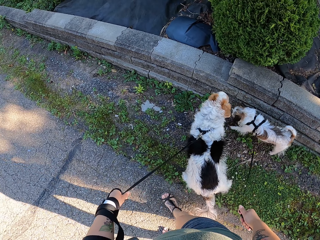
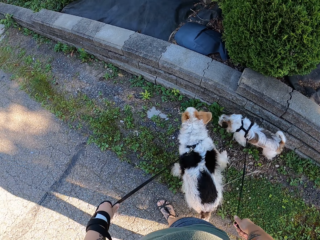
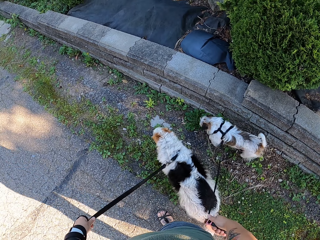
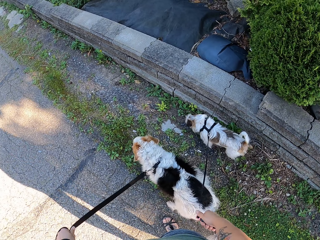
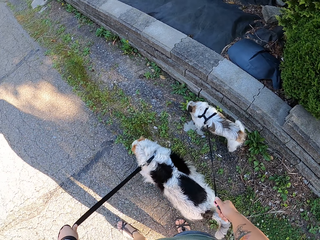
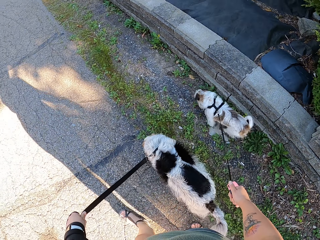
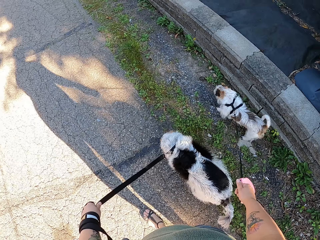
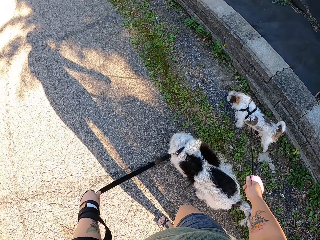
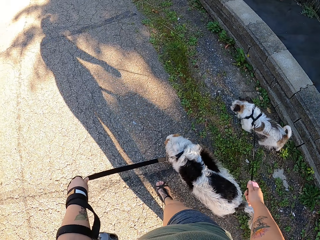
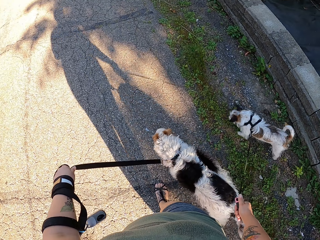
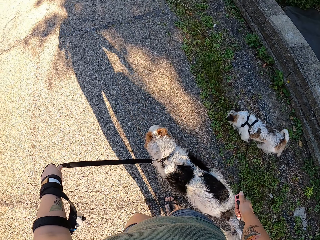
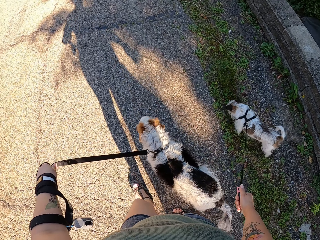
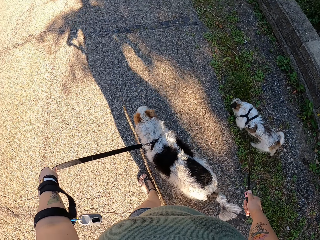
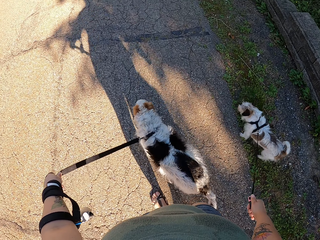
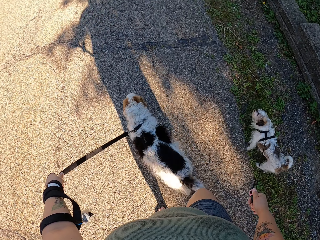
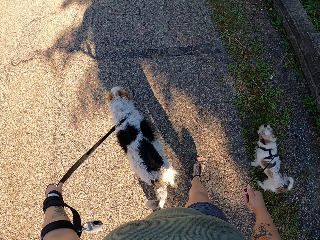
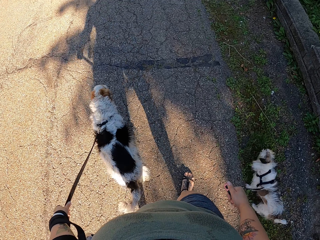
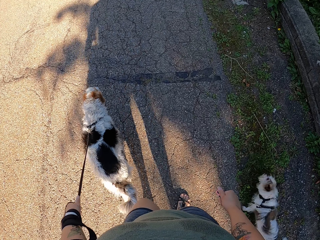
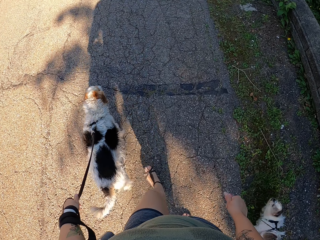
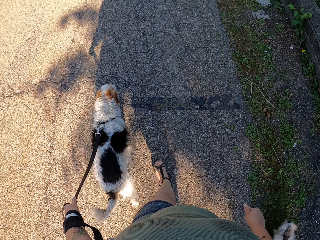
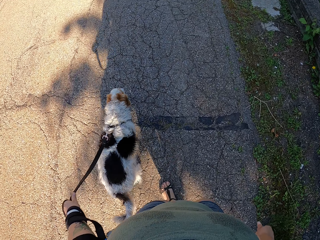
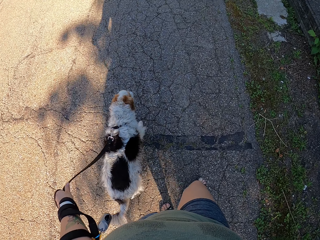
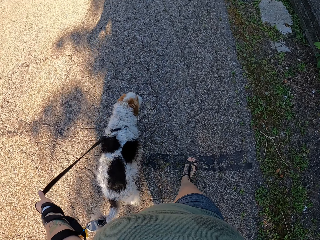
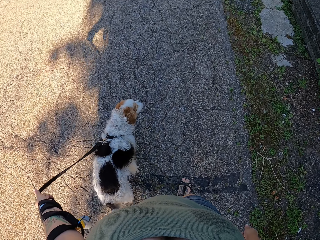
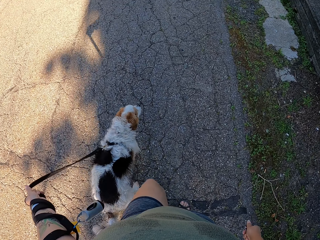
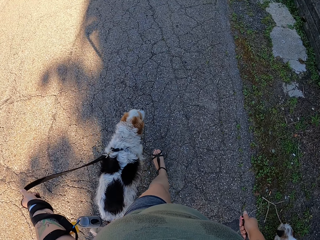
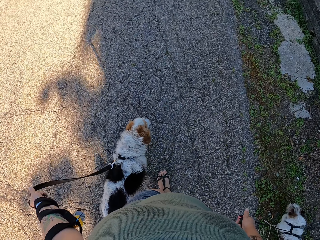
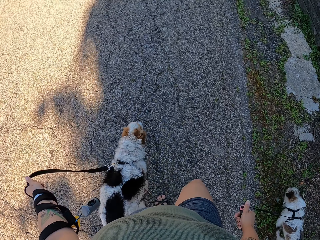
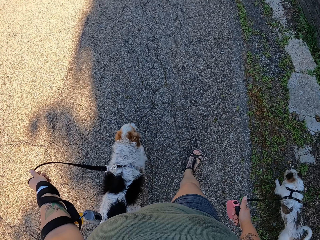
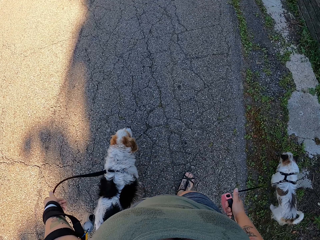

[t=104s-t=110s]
The camera wearer walks the dogs on the road.

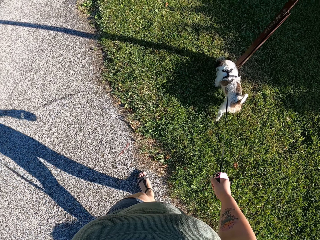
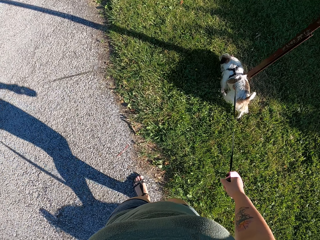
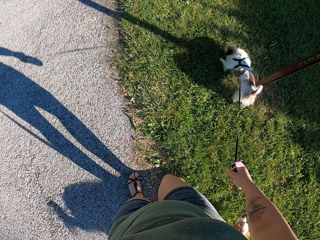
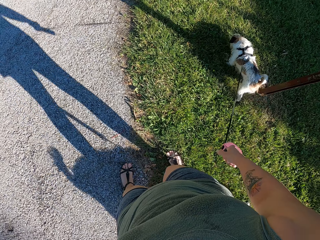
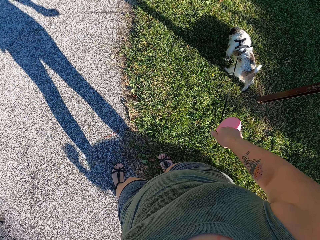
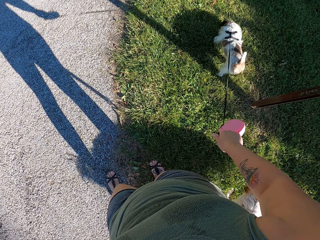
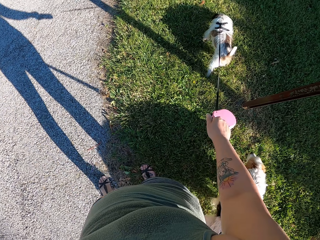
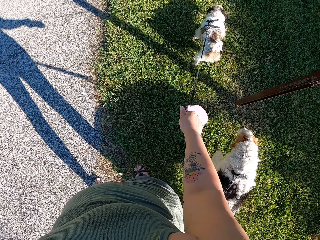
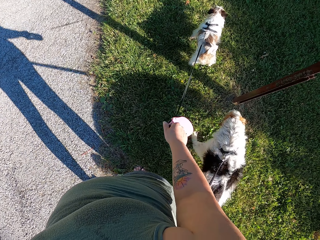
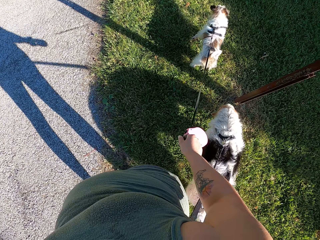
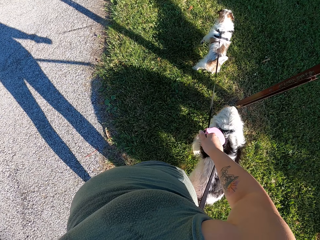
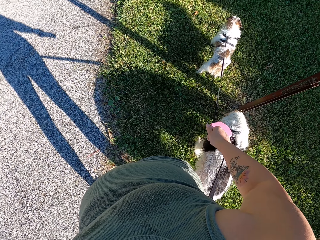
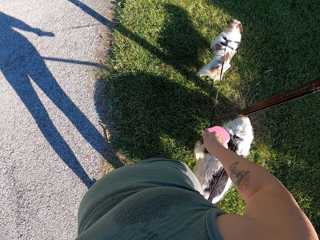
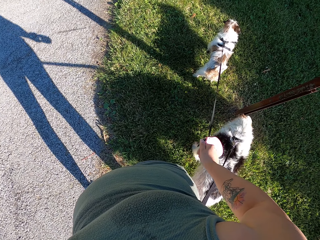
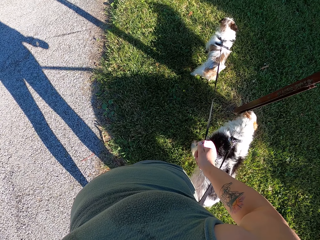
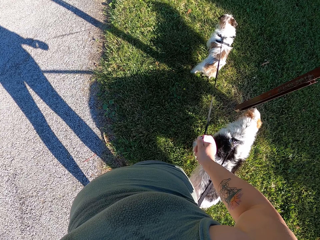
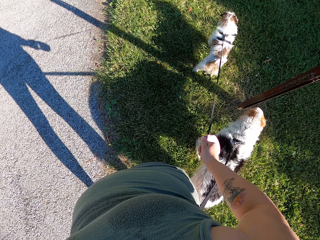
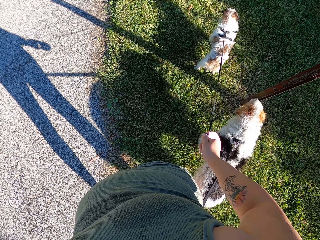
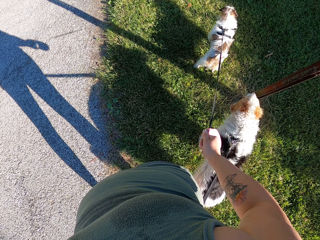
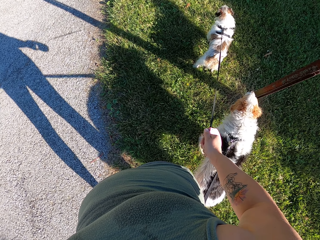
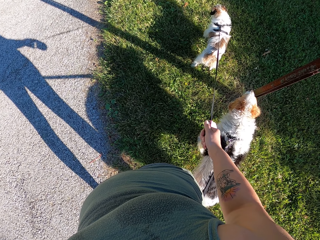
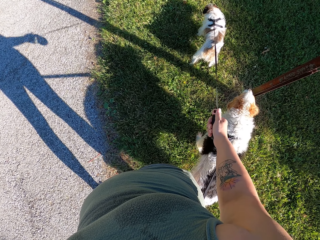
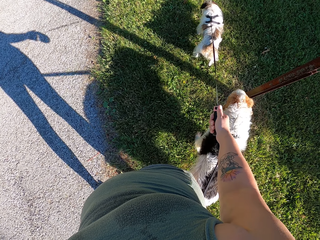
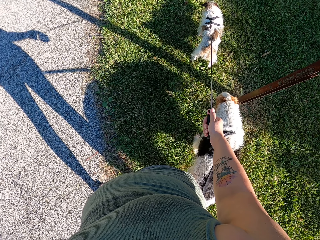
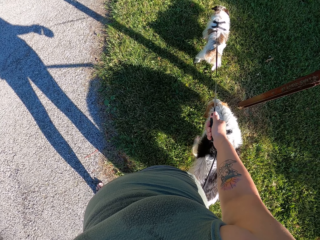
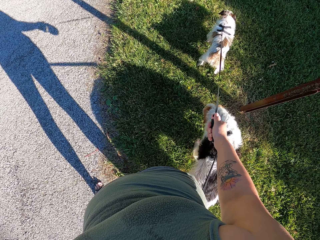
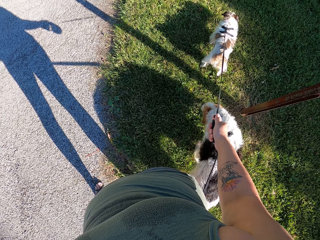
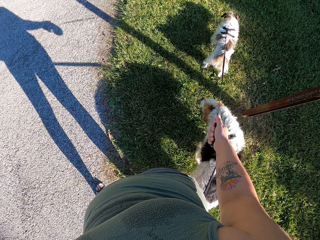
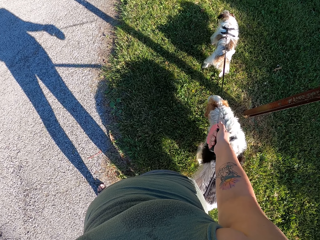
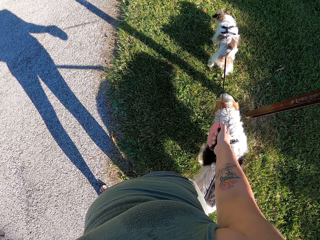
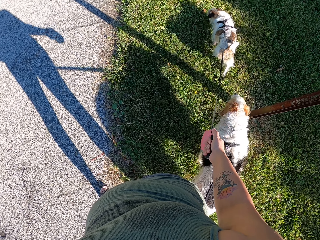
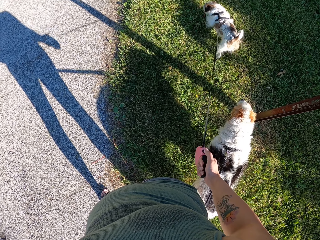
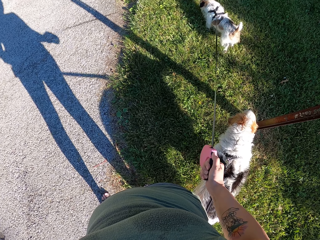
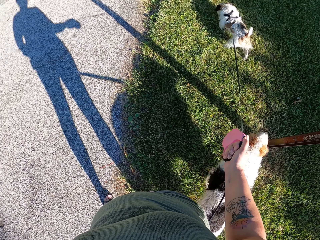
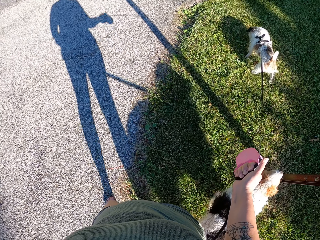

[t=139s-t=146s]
The camera wearer stops on the road.

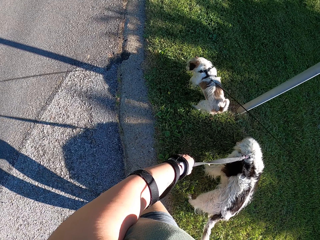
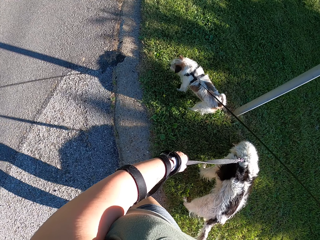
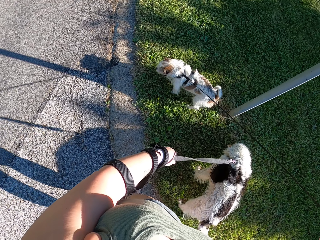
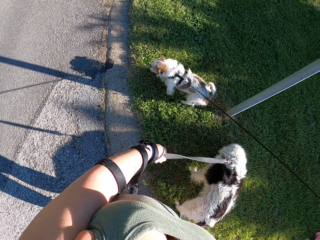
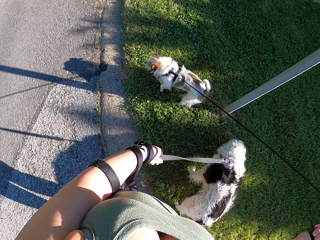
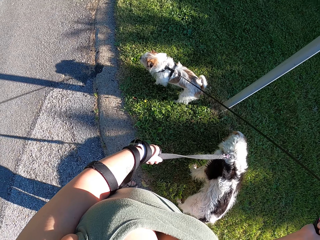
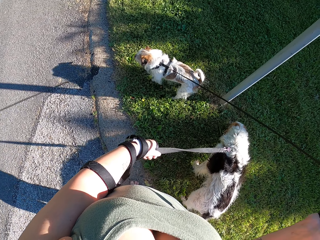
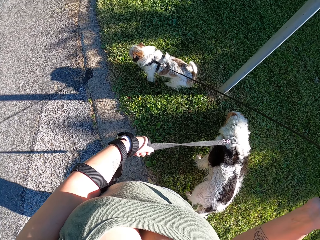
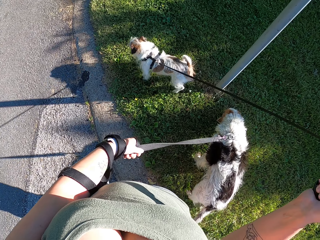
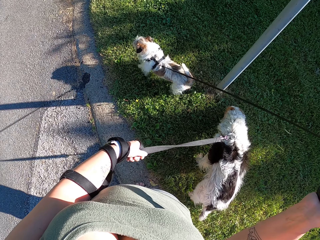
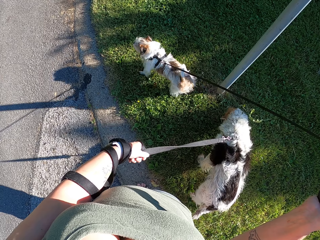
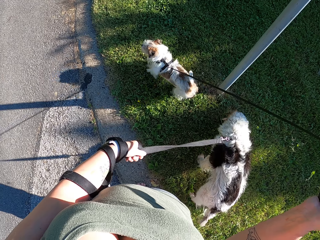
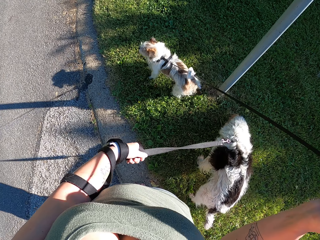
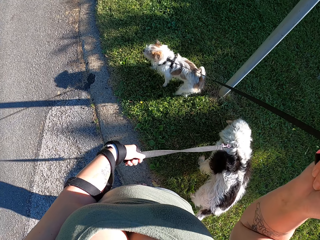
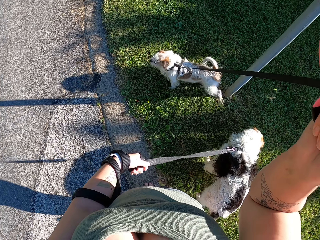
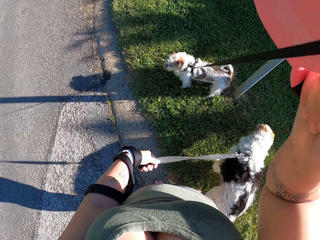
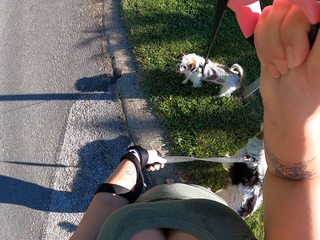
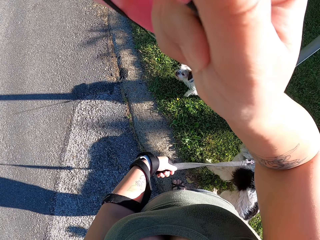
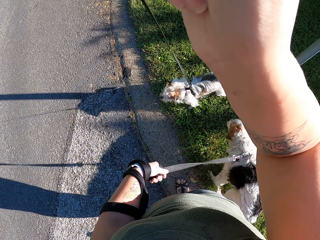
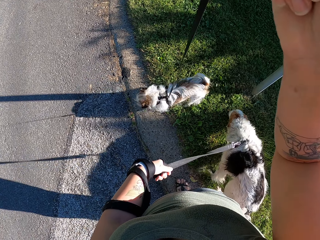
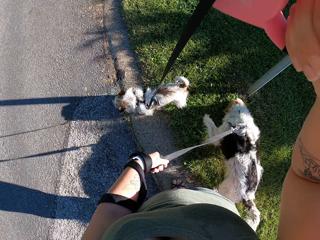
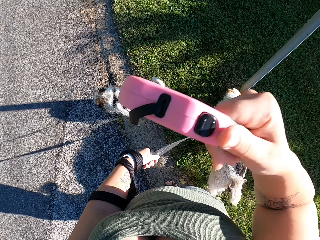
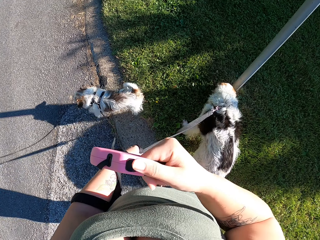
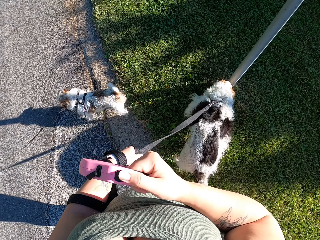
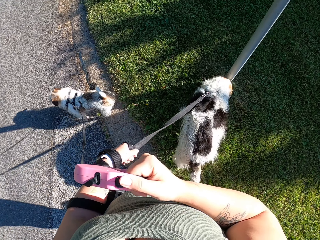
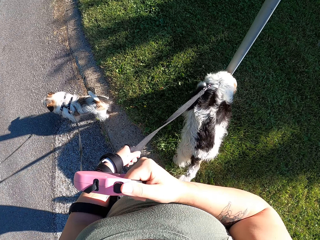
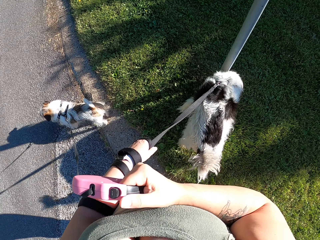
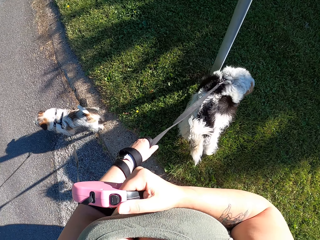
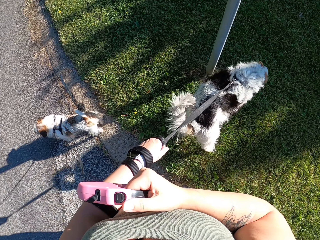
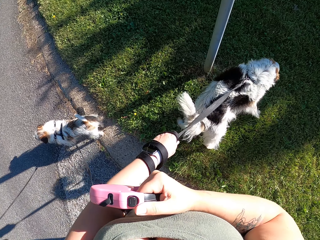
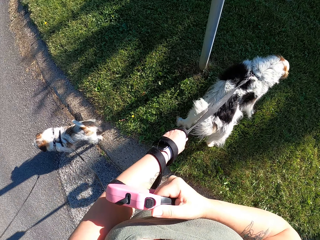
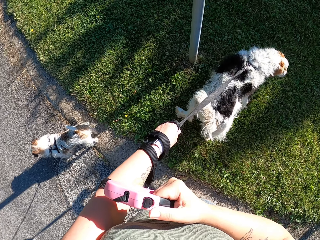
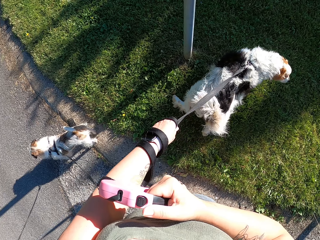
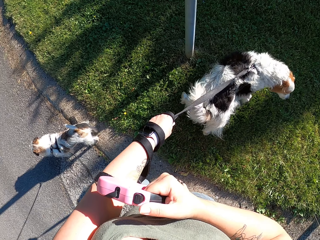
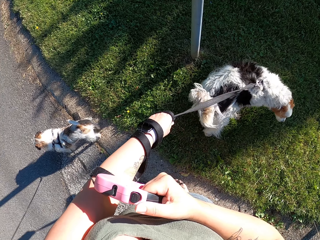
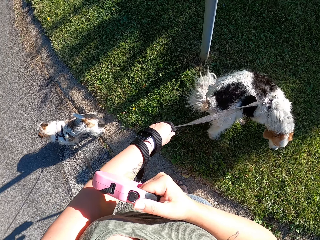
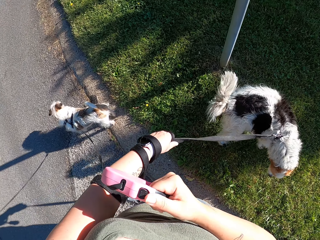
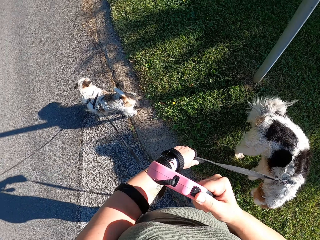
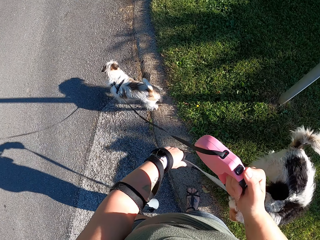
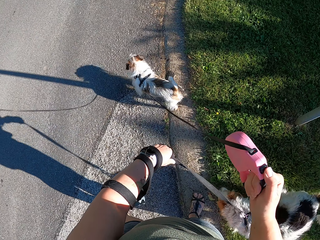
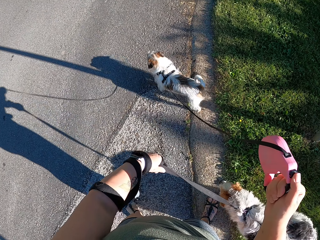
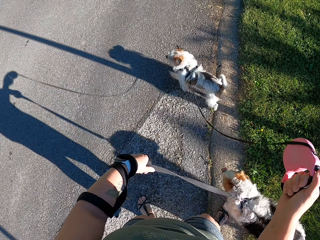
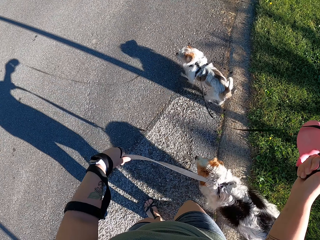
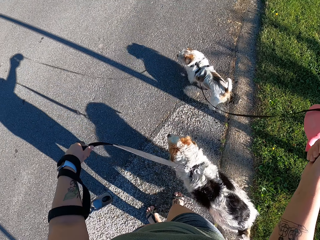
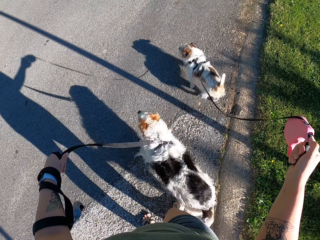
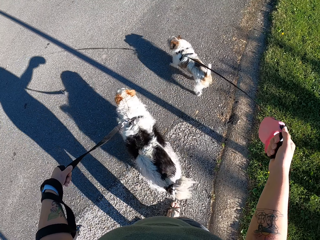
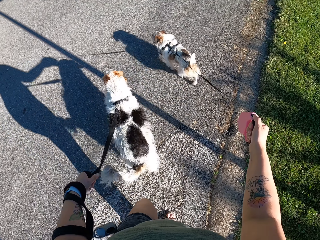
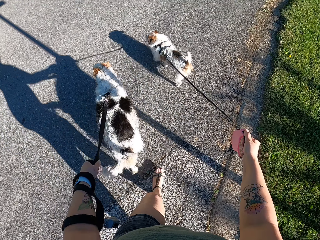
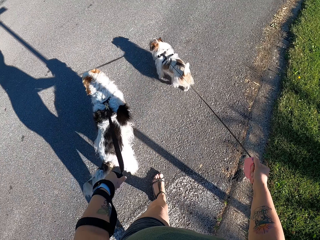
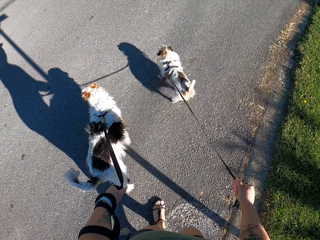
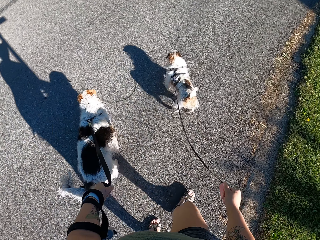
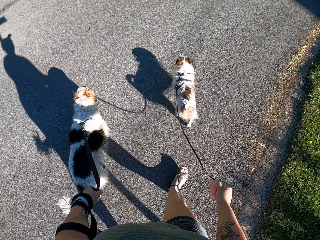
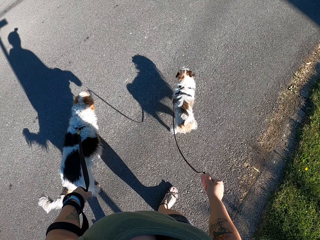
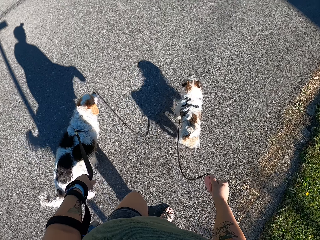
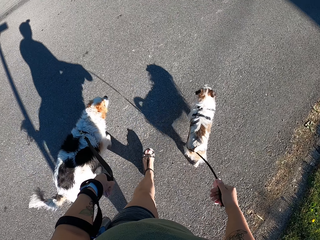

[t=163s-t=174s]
The camera wearer raises her hand. She walks the dogs on the road.
